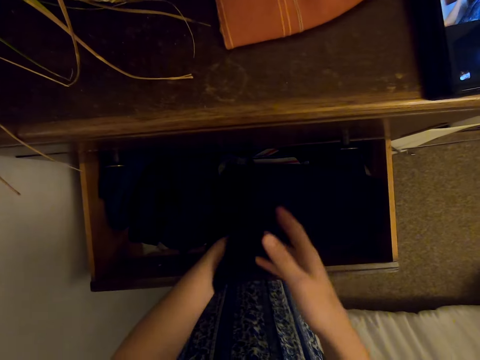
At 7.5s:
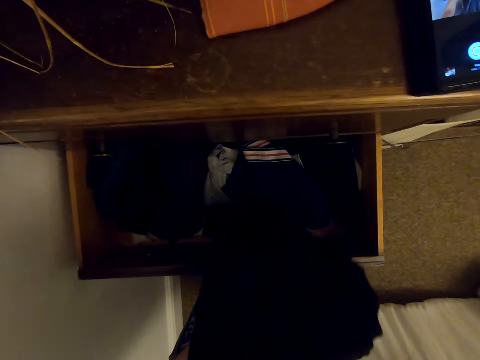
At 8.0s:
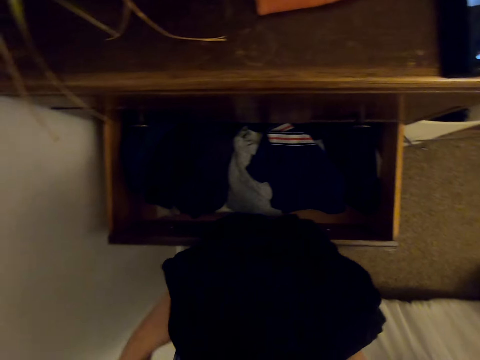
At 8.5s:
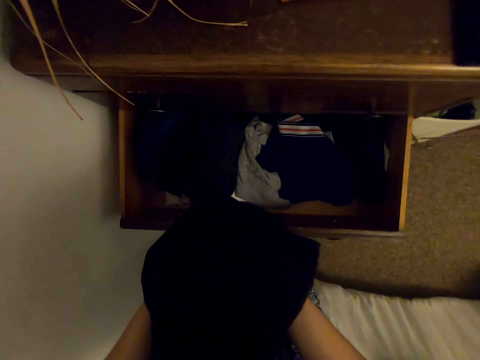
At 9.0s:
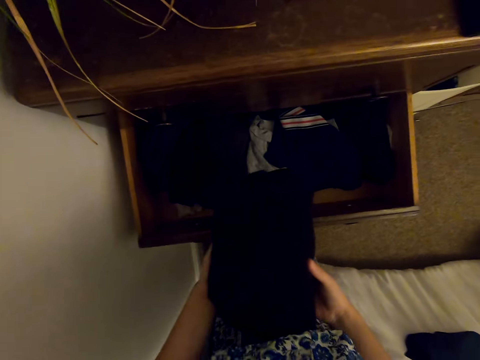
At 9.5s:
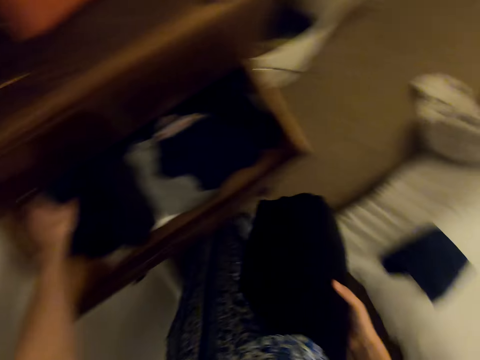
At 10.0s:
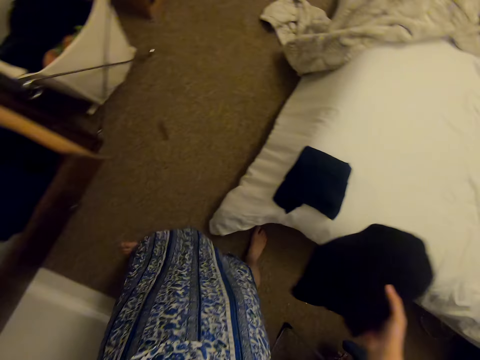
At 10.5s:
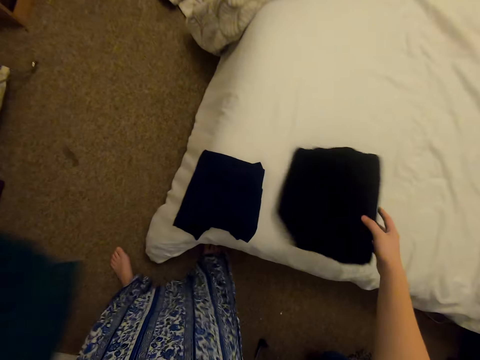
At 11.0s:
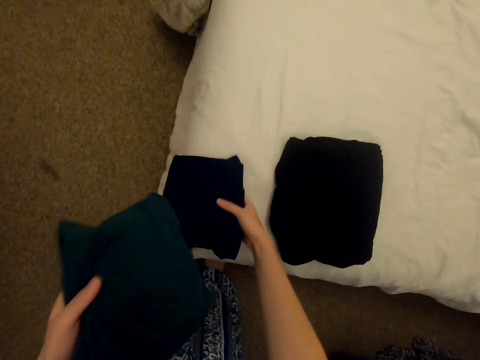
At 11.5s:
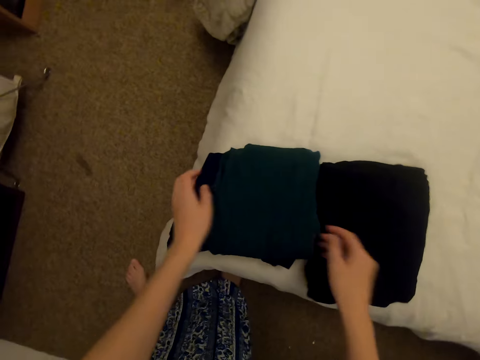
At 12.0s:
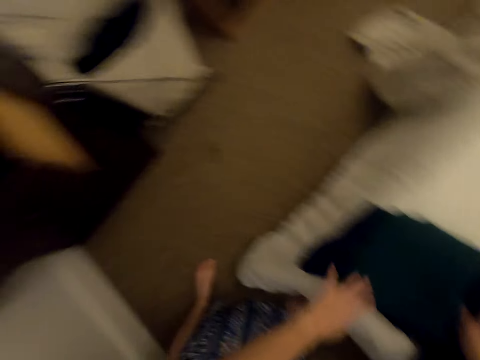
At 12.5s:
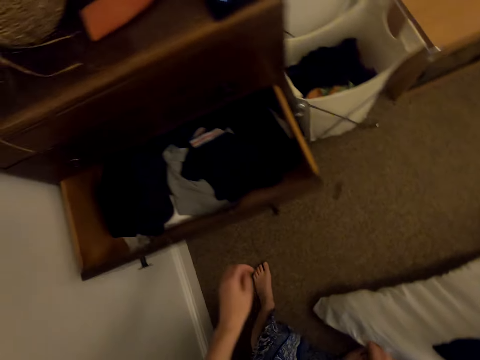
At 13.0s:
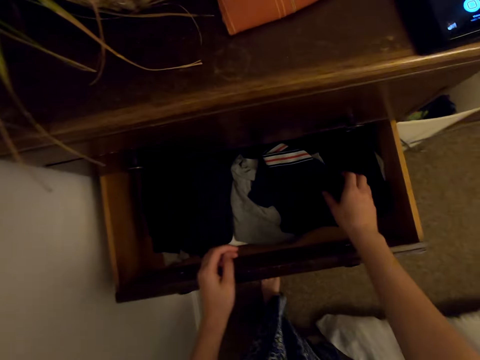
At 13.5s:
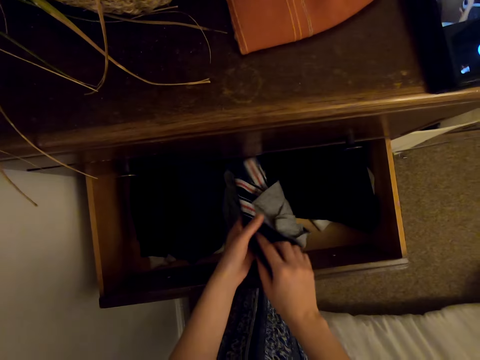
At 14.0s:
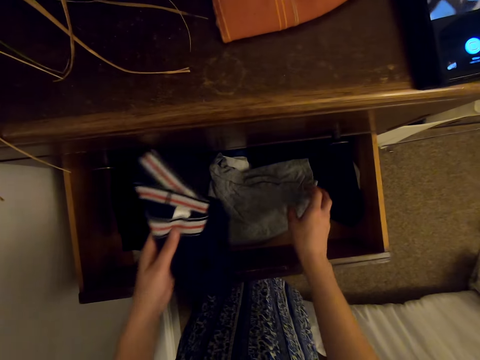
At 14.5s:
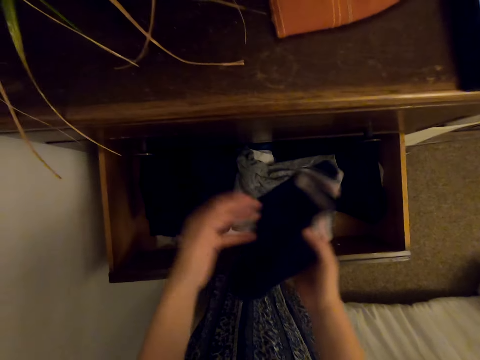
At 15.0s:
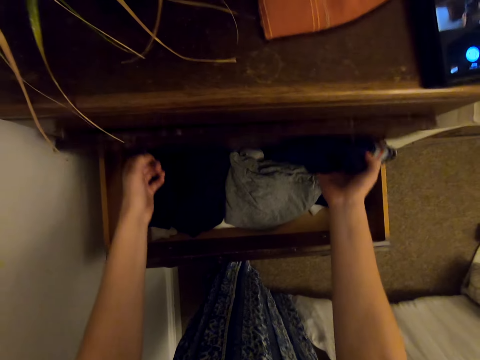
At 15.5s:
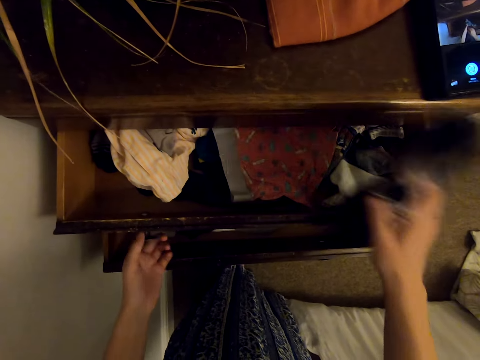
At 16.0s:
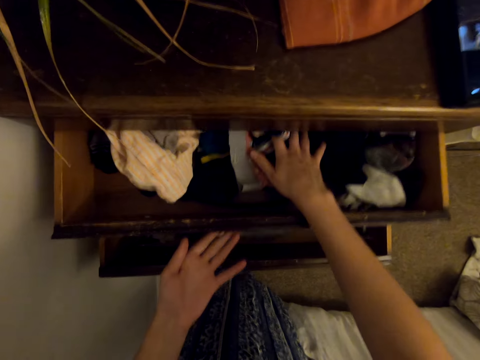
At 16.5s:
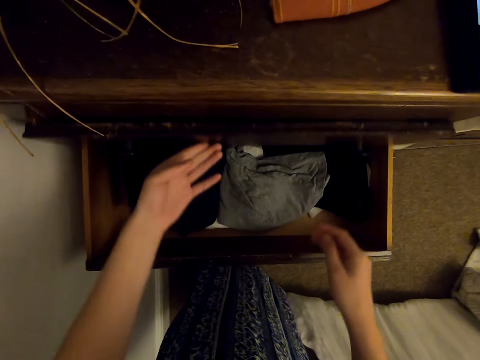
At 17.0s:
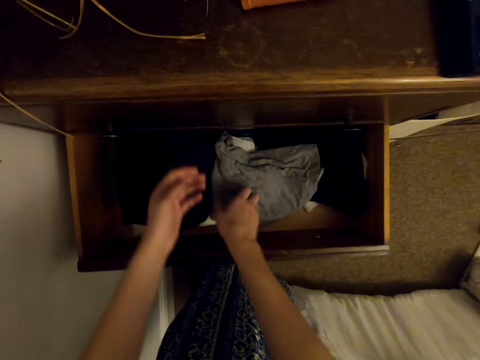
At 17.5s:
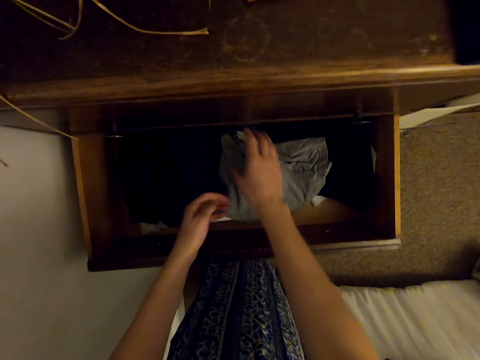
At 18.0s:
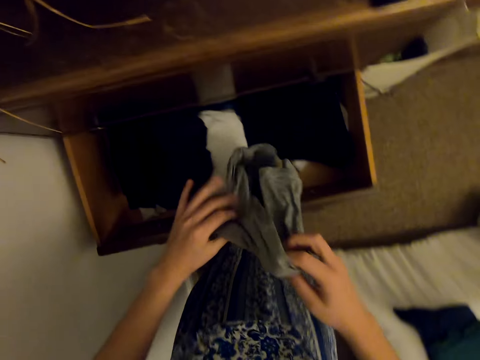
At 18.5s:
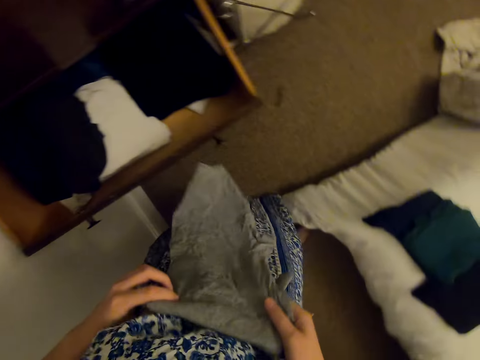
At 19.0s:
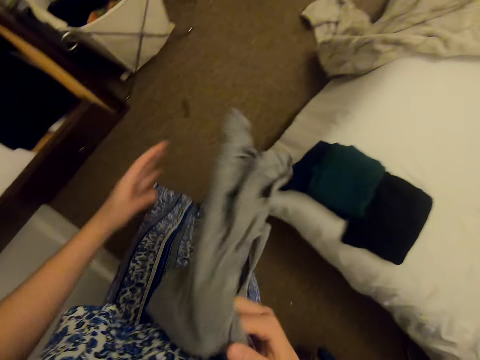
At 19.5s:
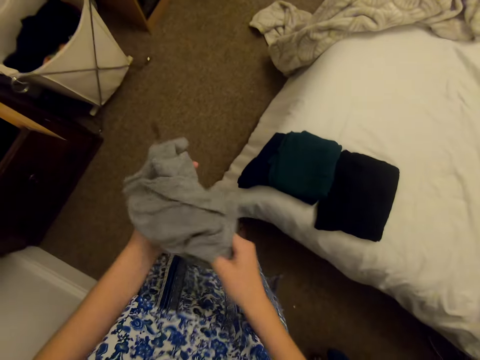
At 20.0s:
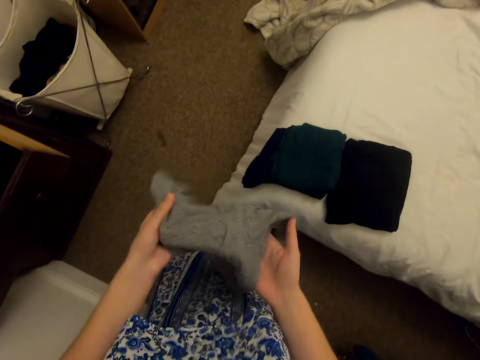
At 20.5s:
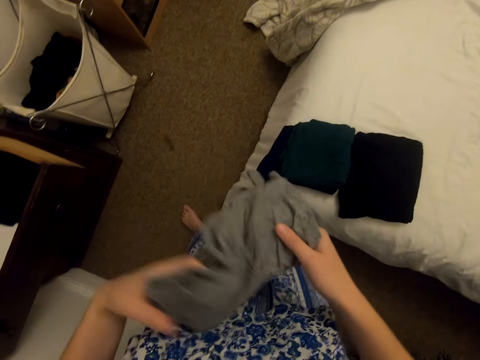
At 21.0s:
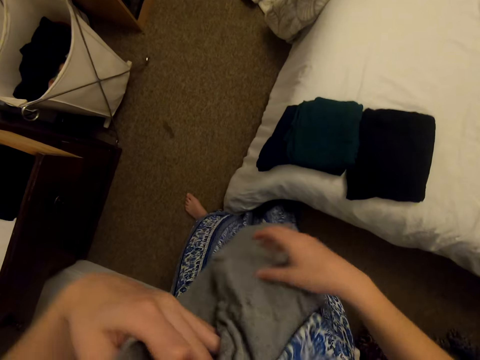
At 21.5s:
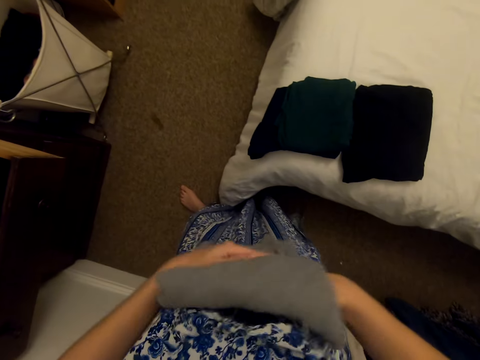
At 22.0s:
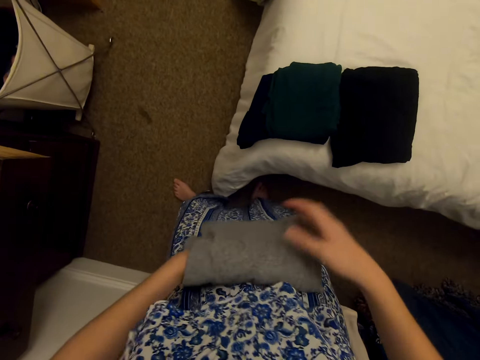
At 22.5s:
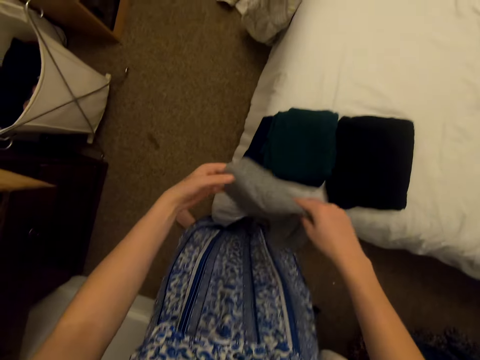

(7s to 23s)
The camera wearer takes the clothes from the drawer. They put the cloth on the bed. They hold the cloth in the hand. They touch the cloth on the bed. They touch it again. They put the cloth on the bed. They look around. They take the clothes from the drawer. They open the drawer. They put the clothes in the drawer and close the drawer. They take the clothes from the drawer. They fold the cloth.

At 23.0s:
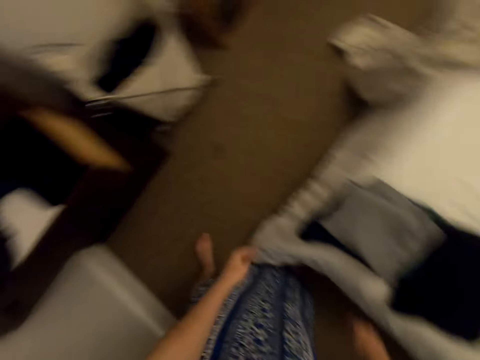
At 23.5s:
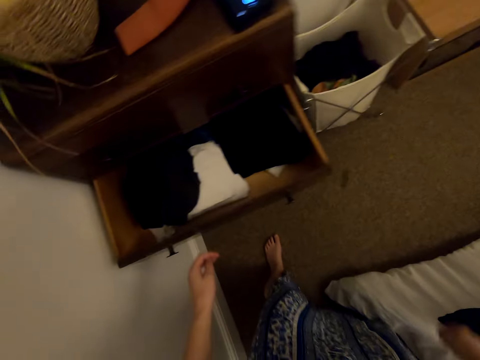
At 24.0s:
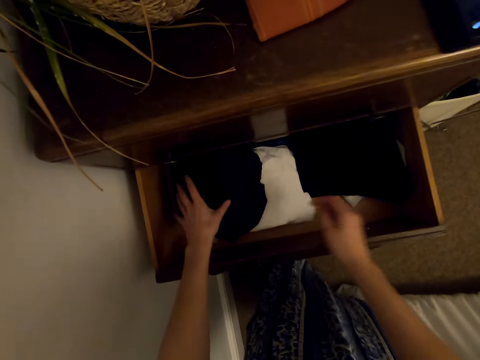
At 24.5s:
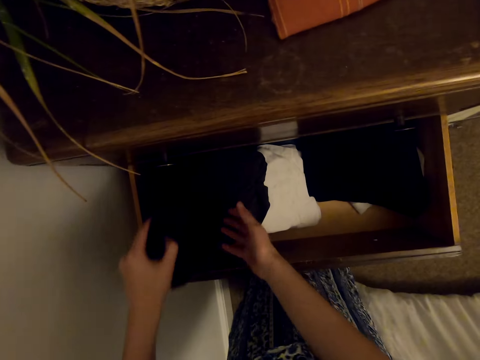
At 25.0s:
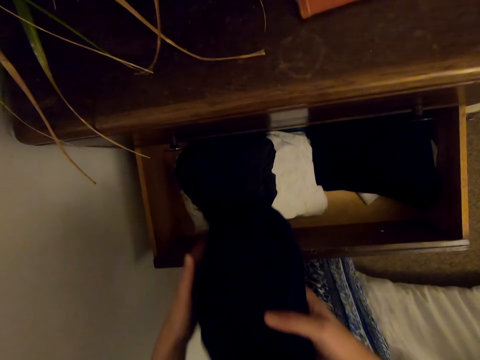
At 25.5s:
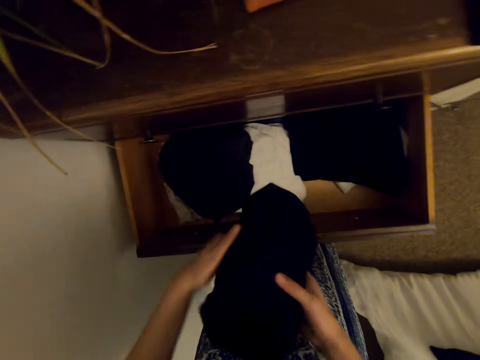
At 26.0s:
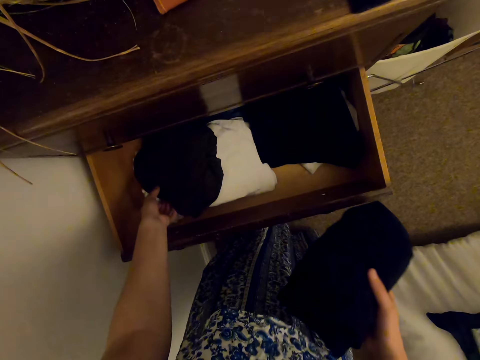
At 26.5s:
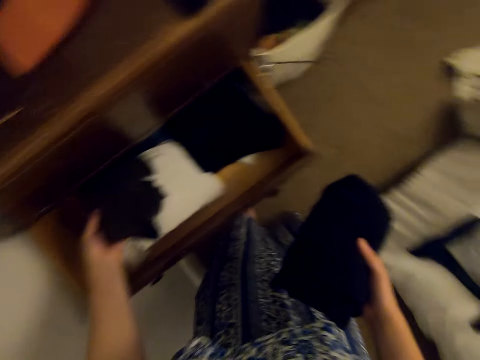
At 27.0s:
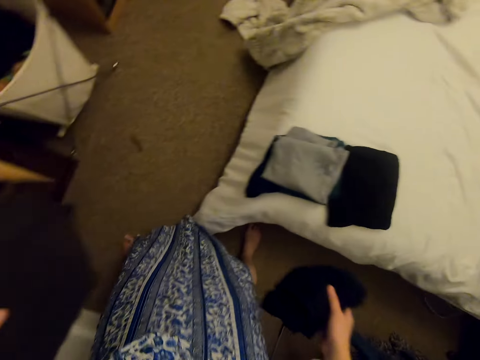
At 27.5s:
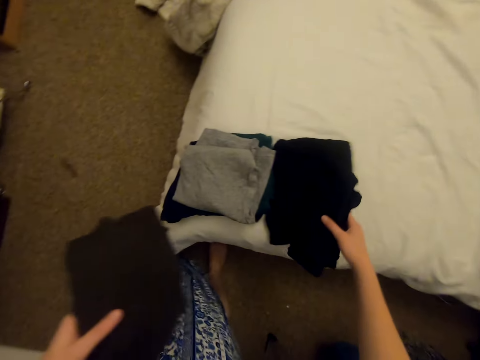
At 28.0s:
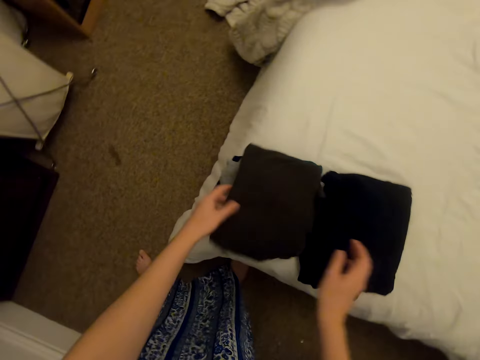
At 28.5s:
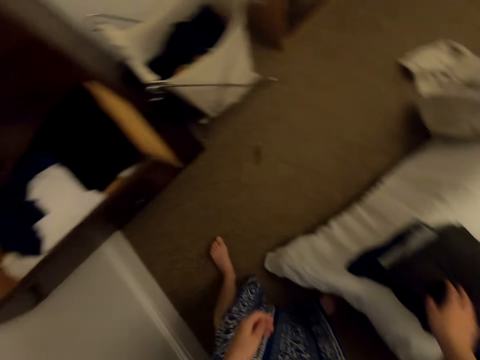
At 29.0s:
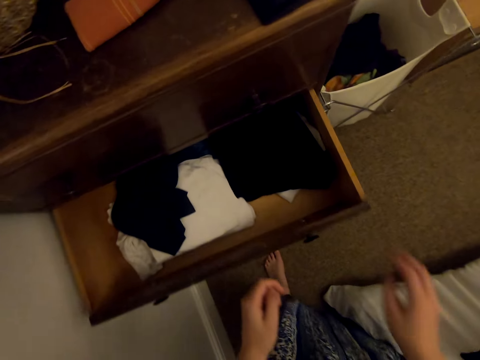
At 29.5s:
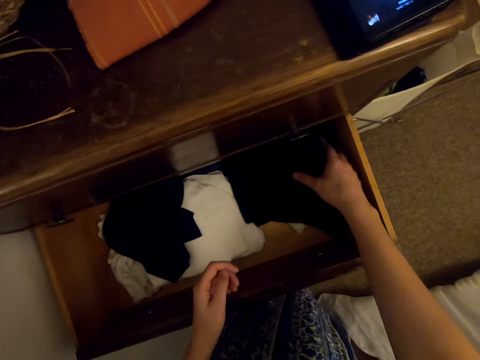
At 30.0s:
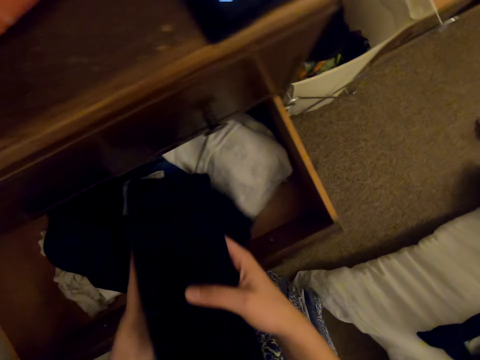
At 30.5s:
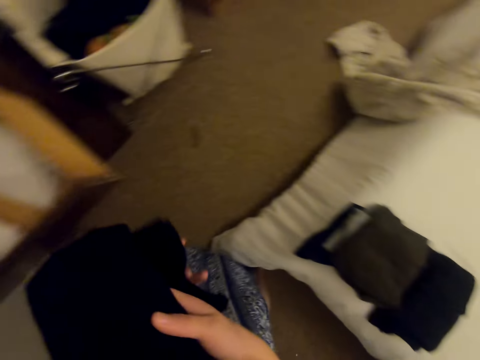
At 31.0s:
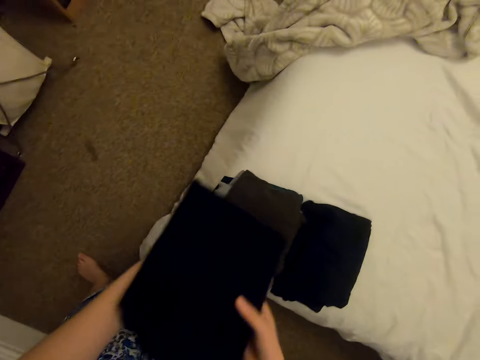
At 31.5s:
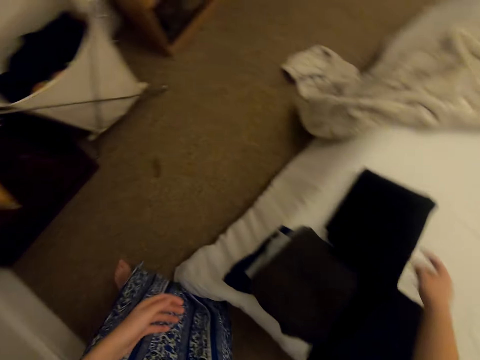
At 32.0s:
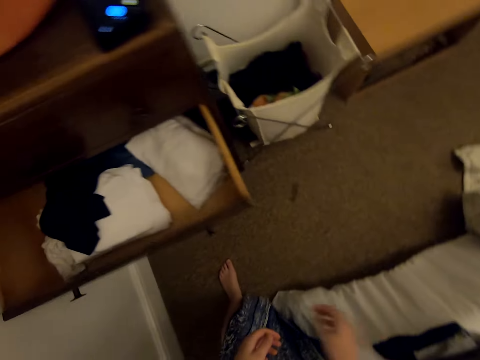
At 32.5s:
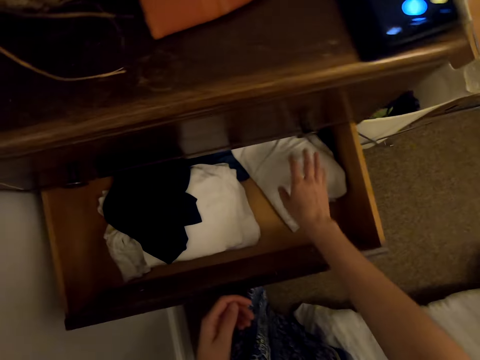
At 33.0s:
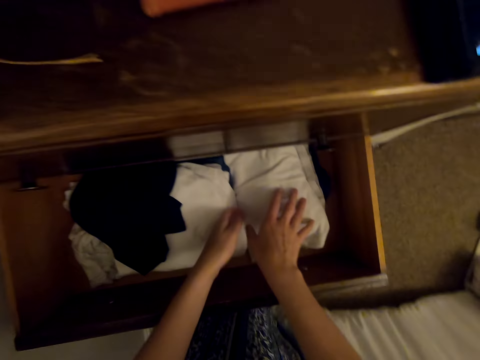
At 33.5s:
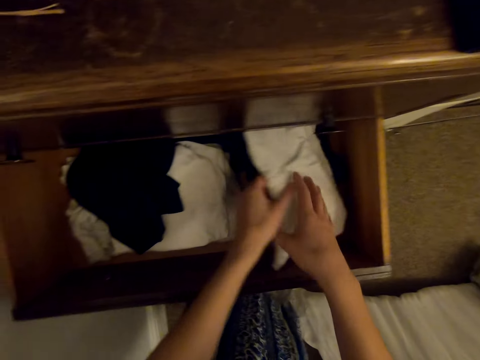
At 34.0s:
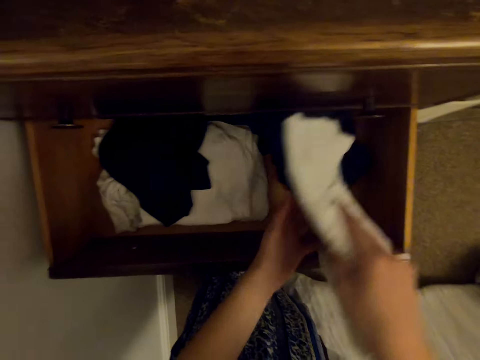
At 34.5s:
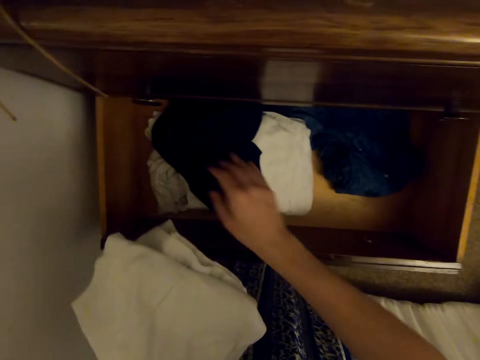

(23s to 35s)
The camera wearer puts the cloth on the bed. They look around. They take the cloth from the drawer. They pick up a cloth in the drawer again. They hold the cloth in the hand. They put the cloth on the bed. They touch the cloth on the bed. They take the cloth from the drawer. They put the cloth on the bed. They look around. They take the cloth from the drawer.
